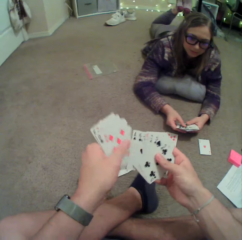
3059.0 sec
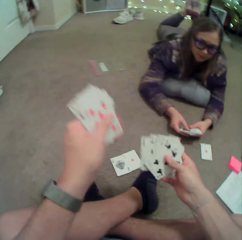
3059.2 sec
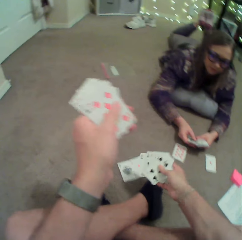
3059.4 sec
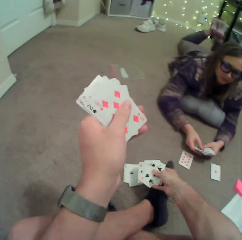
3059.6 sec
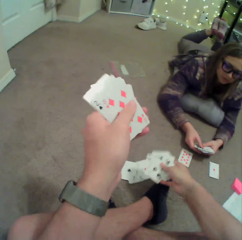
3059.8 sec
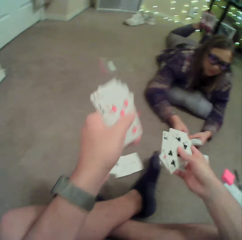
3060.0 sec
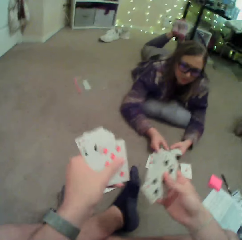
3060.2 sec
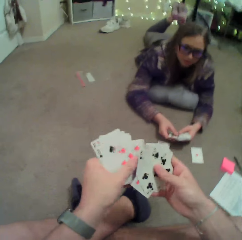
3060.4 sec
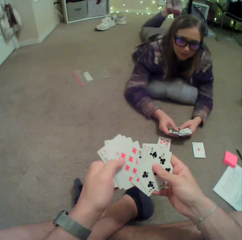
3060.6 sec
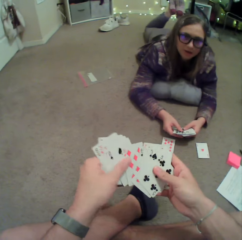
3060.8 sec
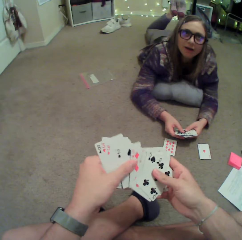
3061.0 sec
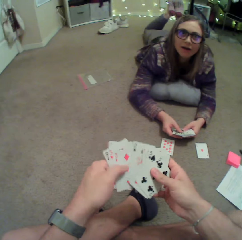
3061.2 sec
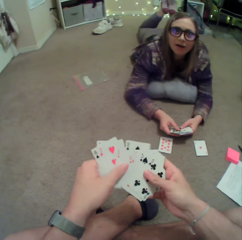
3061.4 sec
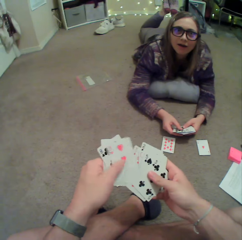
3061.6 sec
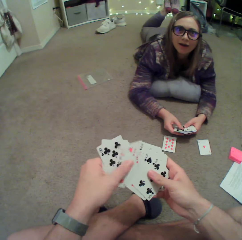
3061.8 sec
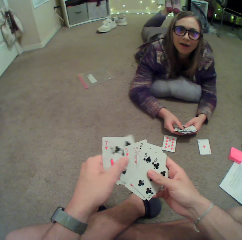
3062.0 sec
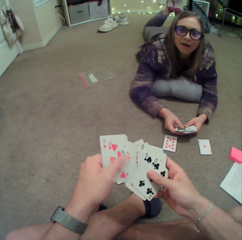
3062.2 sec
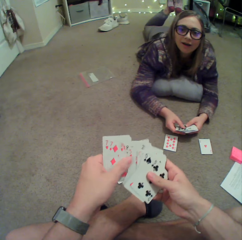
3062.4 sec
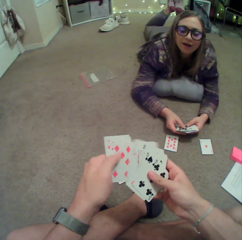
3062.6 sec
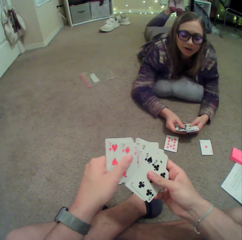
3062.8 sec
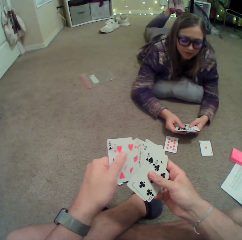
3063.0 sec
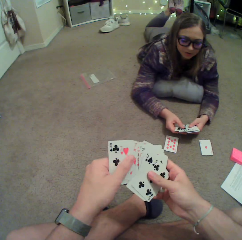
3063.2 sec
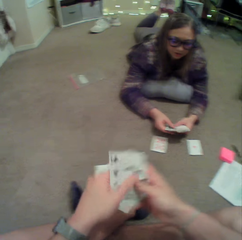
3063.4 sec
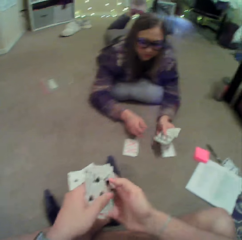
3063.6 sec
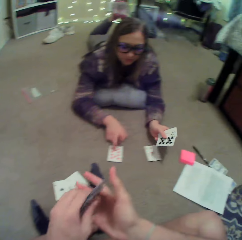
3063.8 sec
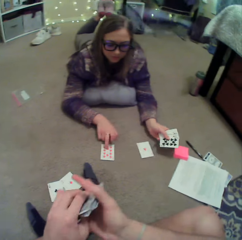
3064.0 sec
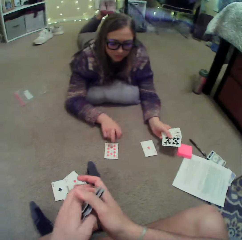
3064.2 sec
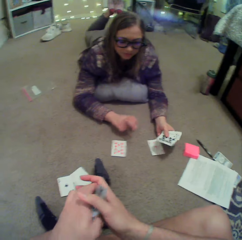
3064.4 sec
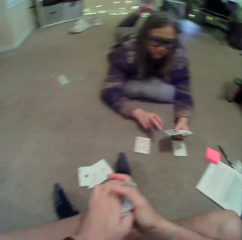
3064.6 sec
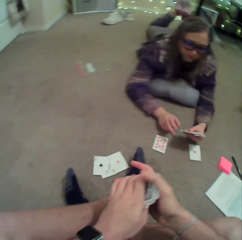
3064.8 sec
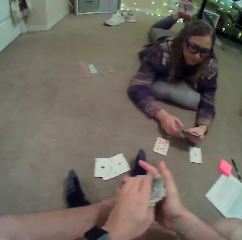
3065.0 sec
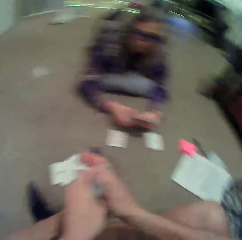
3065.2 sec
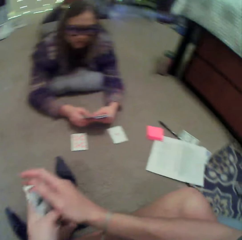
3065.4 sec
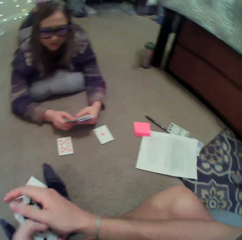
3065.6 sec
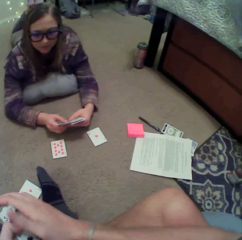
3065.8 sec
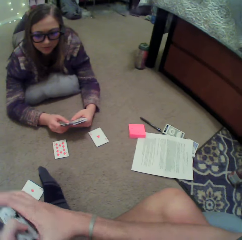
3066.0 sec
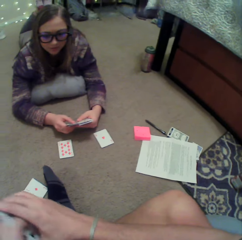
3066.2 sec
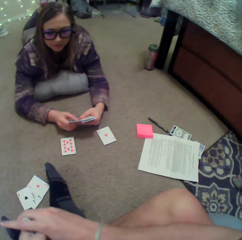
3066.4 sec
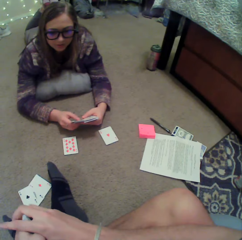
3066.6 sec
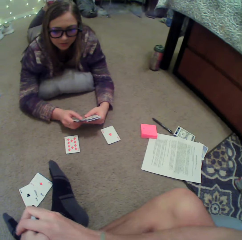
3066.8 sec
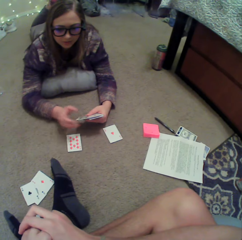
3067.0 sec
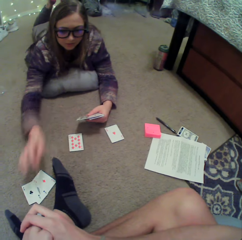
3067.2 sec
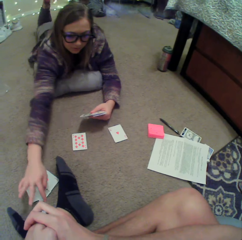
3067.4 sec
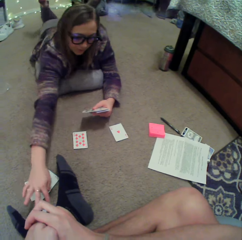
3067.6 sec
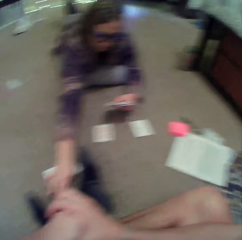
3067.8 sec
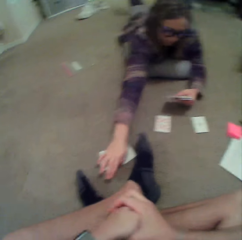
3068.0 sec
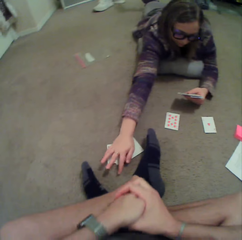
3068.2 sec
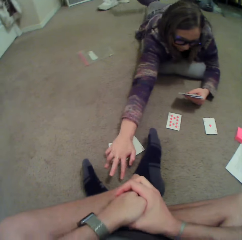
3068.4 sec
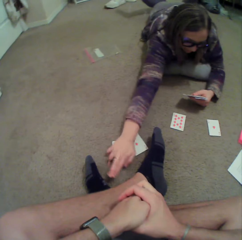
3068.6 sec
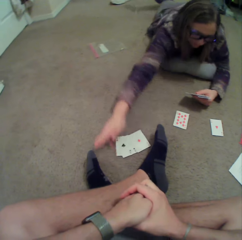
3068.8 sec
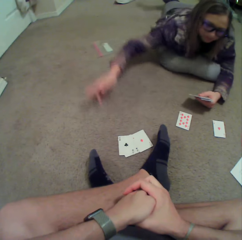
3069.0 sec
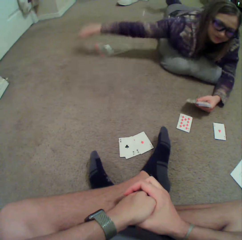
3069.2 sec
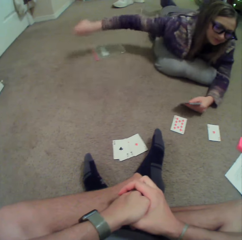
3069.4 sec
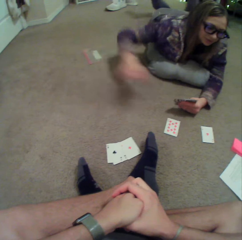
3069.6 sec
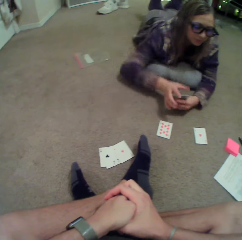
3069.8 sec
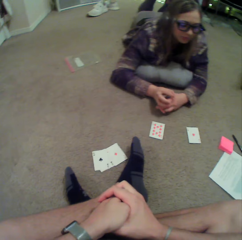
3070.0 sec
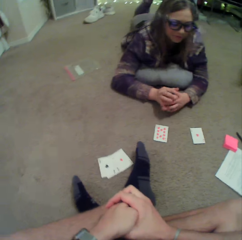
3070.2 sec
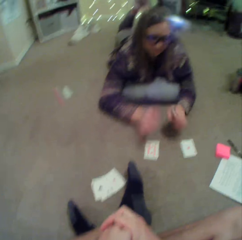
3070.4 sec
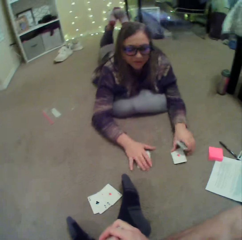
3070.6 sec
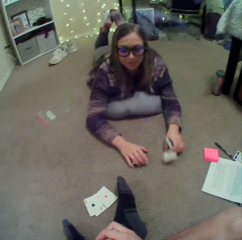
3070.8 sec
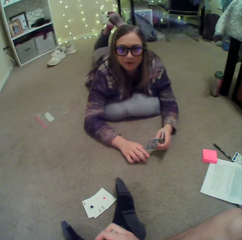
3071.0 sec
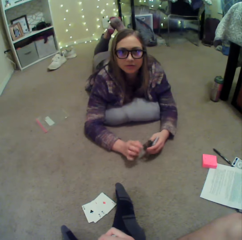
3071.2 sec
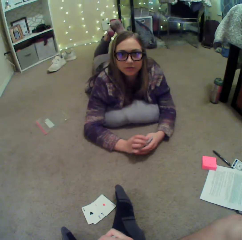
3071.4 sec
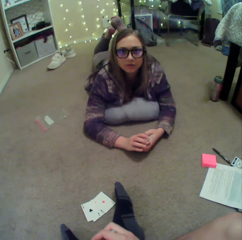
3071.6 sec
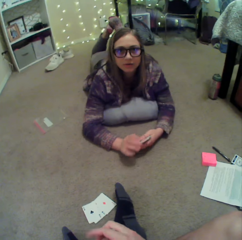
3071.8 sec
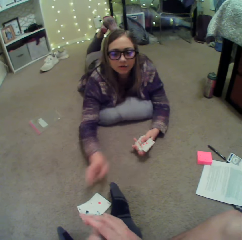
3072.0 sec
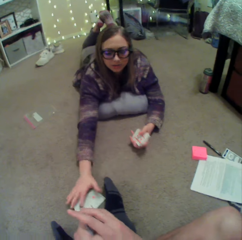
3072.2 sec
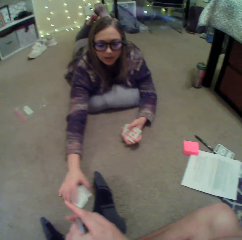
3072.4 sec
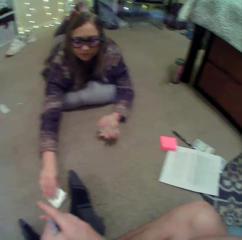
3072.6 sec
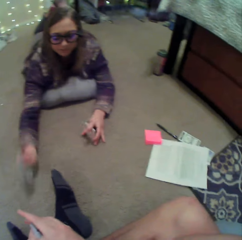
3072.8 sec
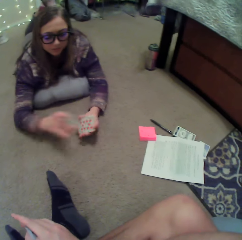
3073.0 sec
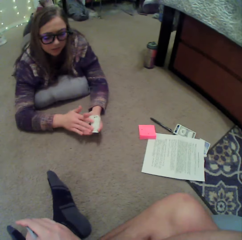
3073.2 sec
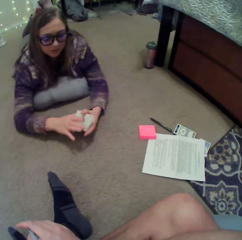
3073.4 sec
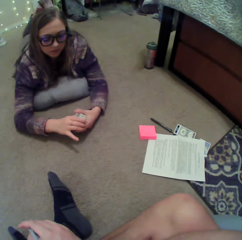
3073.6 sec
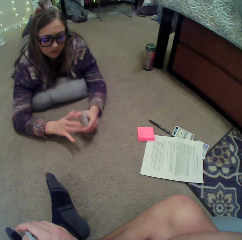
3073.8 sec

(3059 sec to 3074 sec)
The camera wearer puts a card on the floor. They touch the cards. A lady points on a card. The camera wearer holds the cards and arranges the cards. The lady removes something on the floor and stretches her hand. The lady picks up a card. The lady picks up a card again.

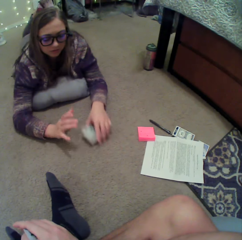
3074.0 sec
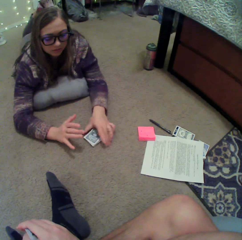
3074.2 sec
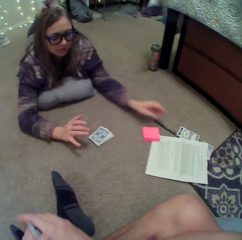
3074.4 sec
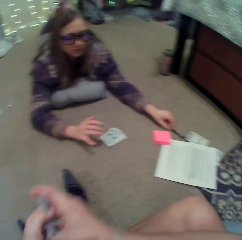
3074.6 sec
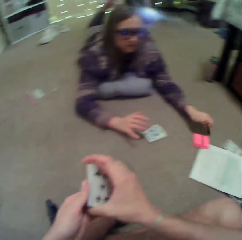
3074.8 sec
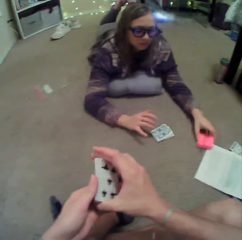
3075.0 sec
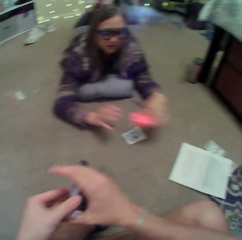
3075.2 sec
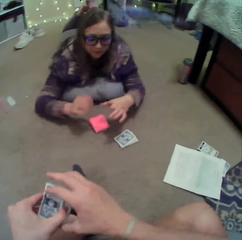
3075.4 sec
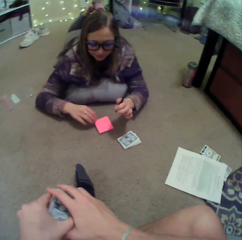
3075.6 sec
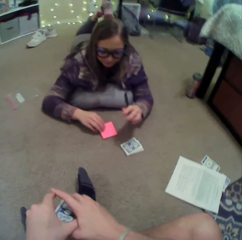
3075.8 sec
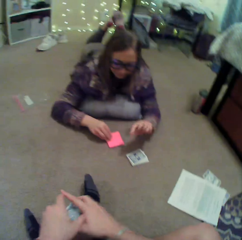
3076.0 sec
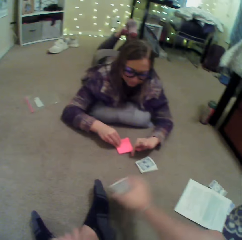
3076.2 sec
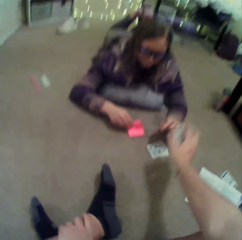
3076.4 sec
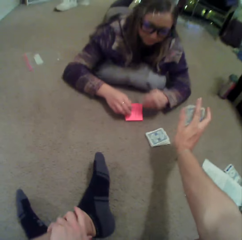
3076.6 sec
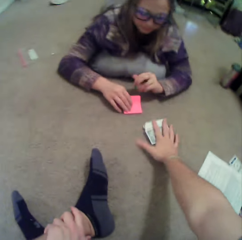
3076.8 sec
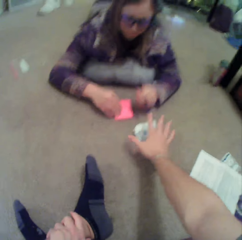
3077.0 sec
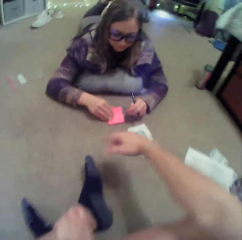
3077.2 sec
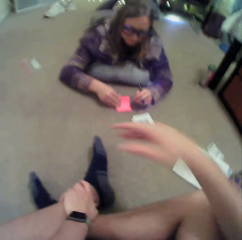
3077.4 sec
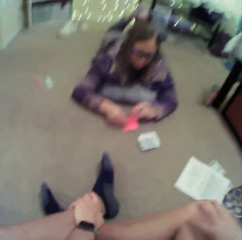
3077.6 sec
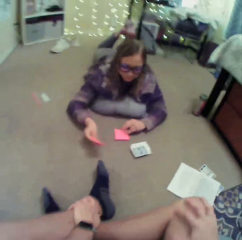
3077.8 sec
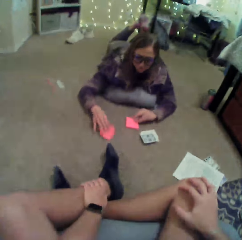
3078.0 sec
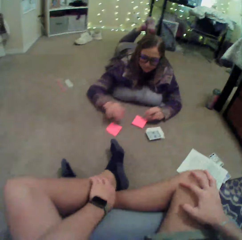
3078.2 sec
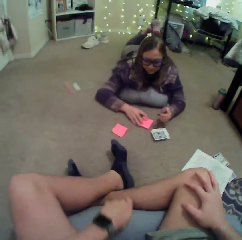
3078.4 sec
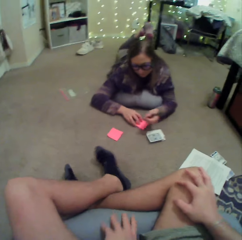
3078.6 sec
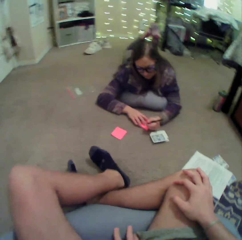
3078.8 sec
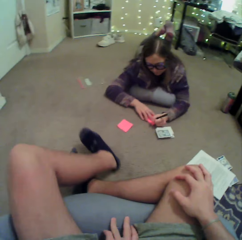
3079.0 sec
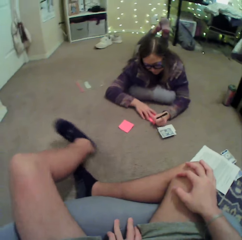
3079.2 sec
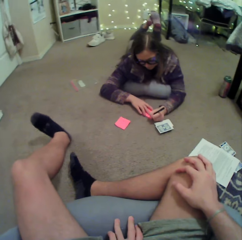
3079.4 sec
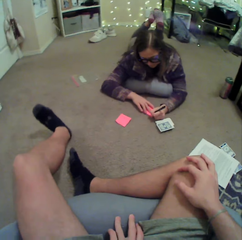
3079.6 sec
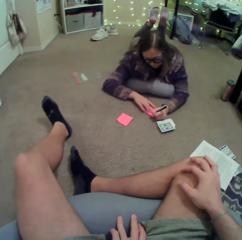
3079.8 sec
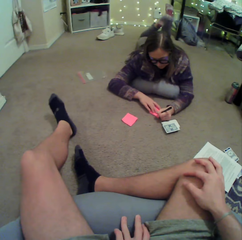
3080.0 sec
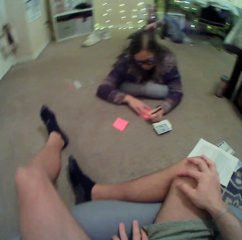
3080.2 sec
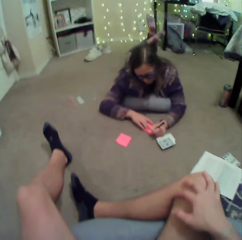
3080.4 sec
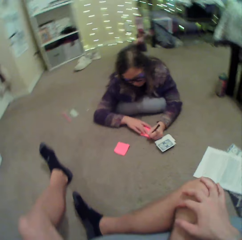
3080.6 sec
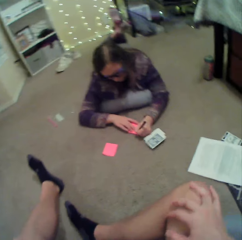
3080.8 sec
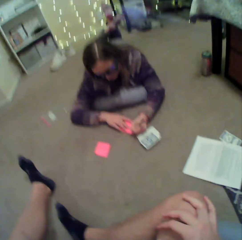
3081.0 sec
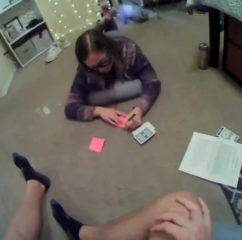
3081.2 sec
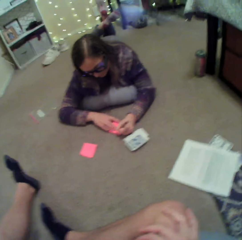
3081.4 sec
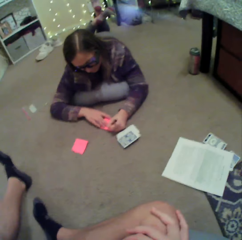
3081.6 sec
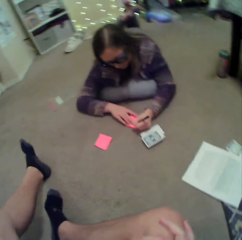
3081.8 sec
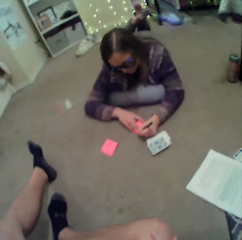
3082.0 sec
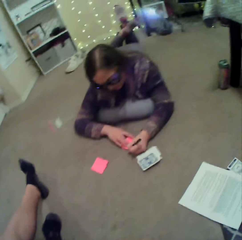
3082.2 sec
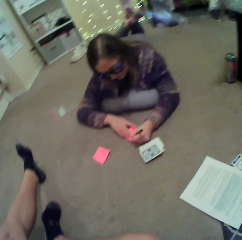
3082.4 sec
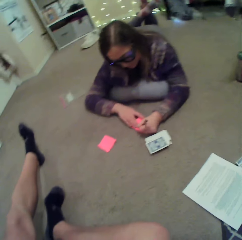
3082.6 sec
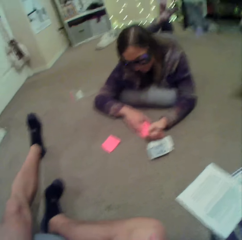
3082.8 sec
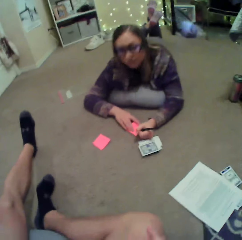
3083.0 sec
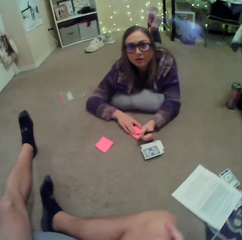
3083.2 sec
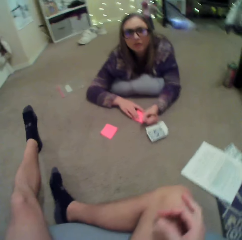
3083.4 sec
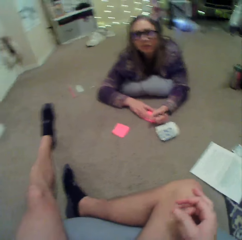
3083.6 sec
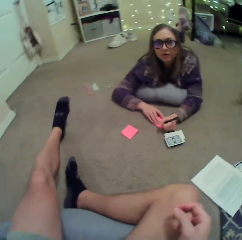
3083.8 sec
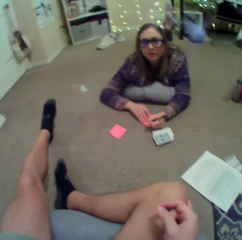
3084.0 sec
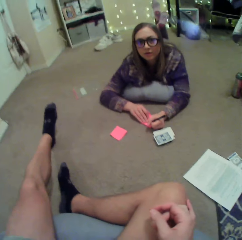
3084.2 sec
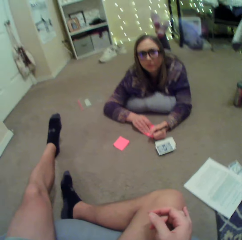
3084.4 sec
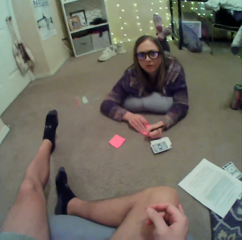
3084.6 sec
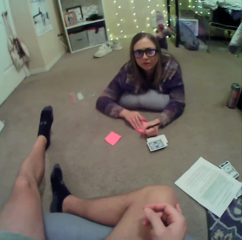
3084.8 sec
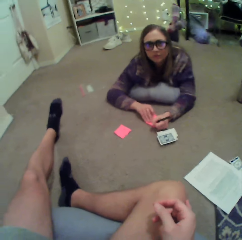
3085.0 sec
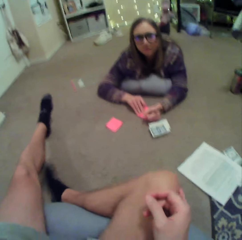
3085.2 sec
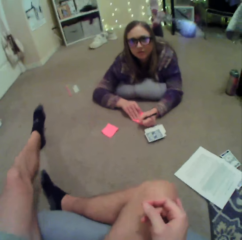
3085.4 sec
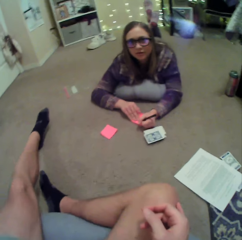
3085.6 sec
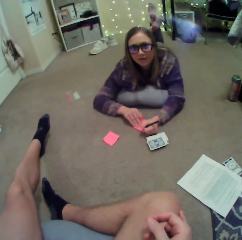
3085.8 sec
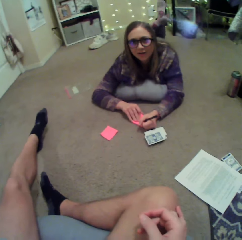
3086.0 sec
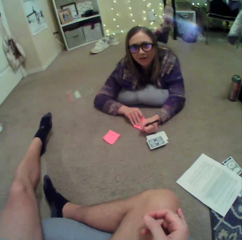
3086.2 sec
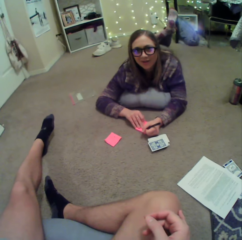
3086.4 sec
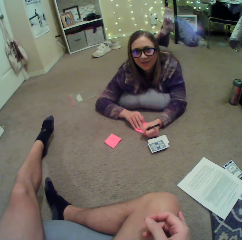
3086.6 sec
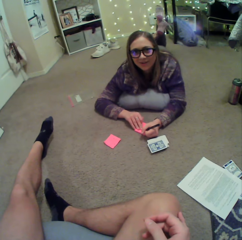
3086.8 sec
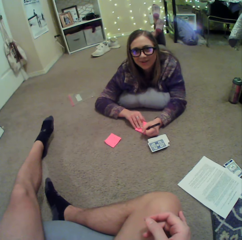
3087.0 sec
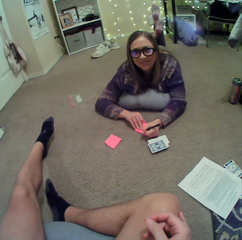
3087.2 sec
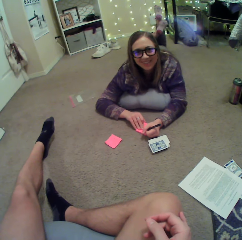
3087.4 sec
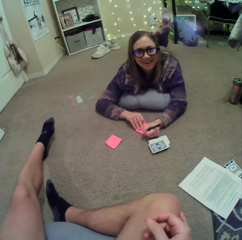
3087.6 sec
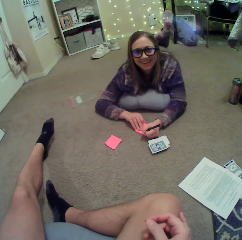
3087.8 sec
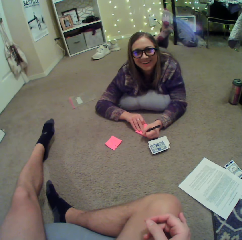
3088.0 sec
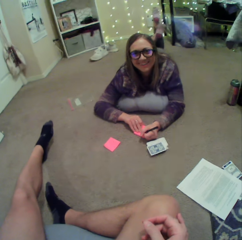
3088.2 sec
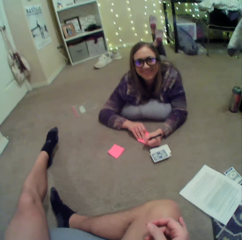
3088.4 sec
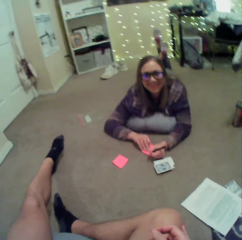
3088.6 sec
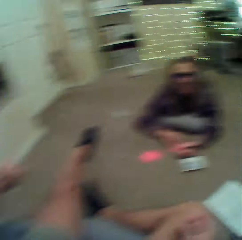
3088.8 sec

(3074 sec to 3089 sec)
A lady puts down the cards, picks up a pen, picks up a sticky note and puts down the sticky note. The camera wearer puts down the cards. The lady removes a paper, puts down the sticky note and writes on the sticky note. The camera wearer moves his leg.
